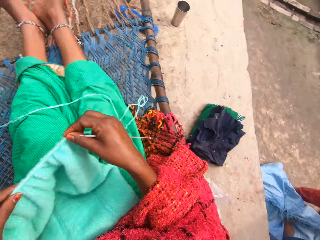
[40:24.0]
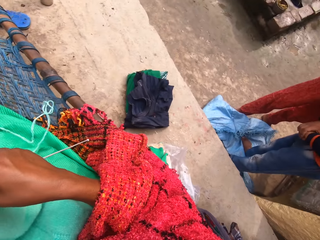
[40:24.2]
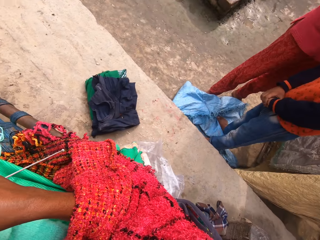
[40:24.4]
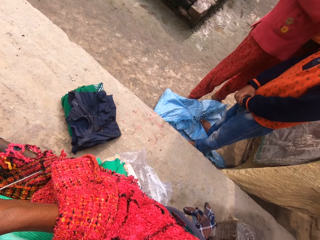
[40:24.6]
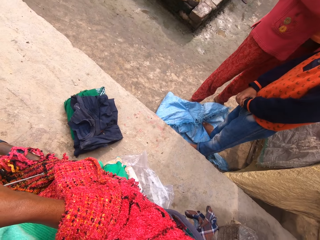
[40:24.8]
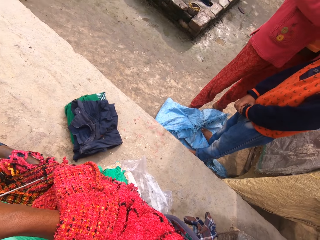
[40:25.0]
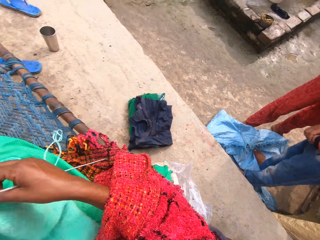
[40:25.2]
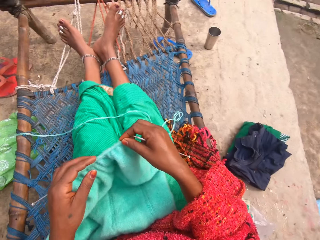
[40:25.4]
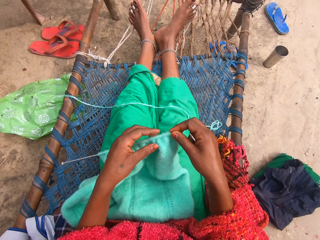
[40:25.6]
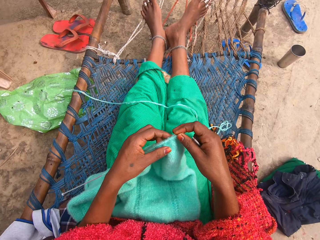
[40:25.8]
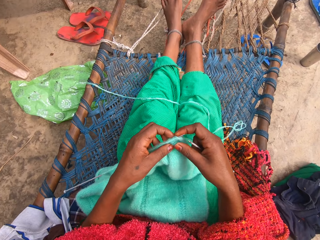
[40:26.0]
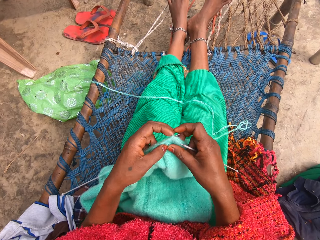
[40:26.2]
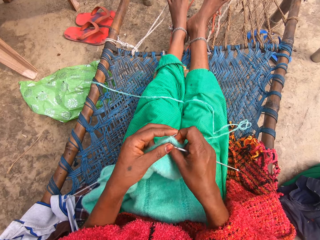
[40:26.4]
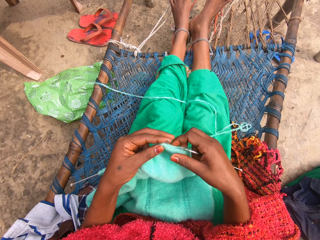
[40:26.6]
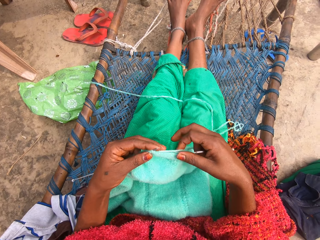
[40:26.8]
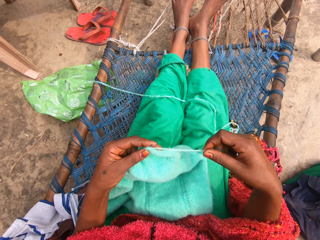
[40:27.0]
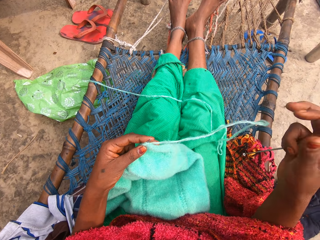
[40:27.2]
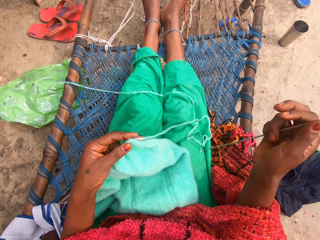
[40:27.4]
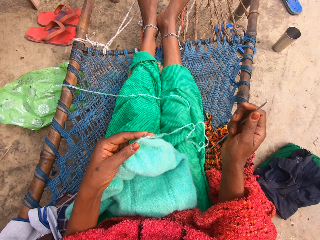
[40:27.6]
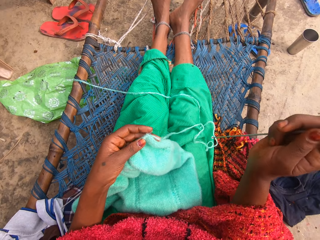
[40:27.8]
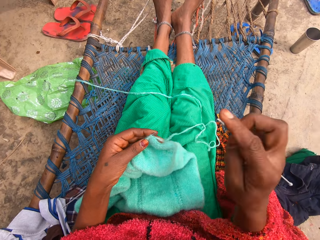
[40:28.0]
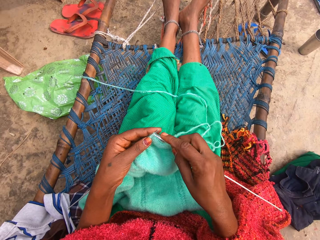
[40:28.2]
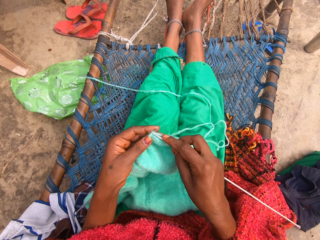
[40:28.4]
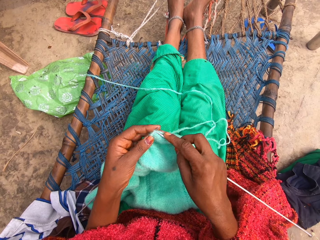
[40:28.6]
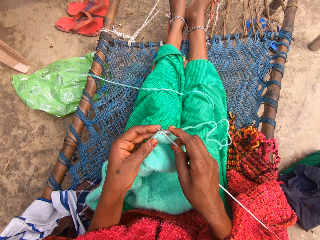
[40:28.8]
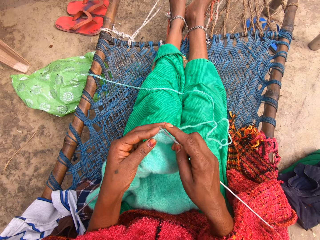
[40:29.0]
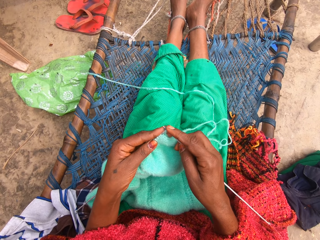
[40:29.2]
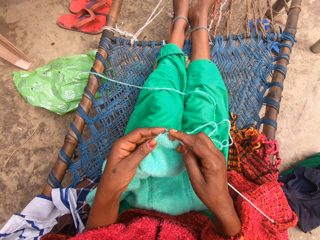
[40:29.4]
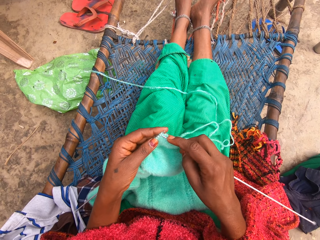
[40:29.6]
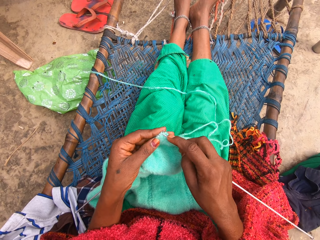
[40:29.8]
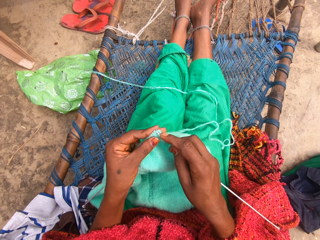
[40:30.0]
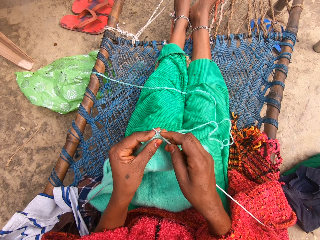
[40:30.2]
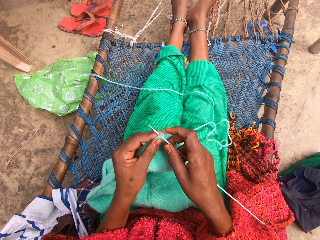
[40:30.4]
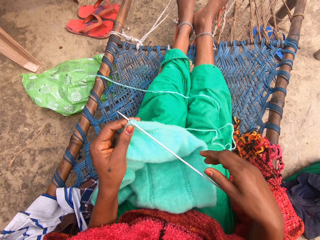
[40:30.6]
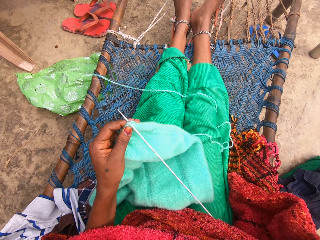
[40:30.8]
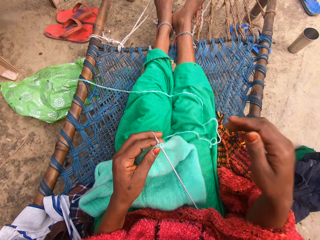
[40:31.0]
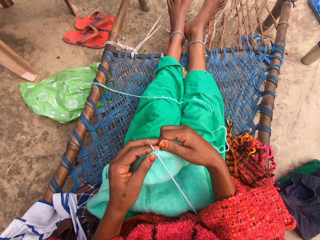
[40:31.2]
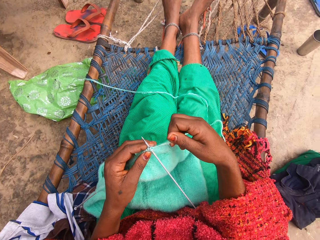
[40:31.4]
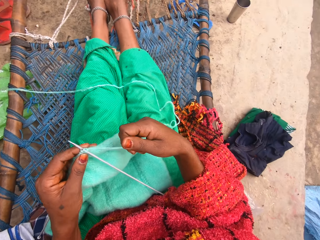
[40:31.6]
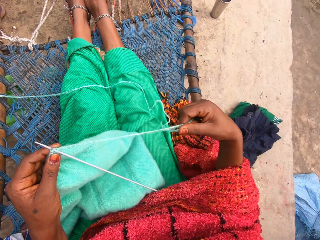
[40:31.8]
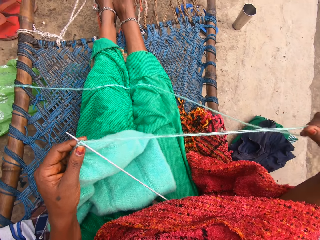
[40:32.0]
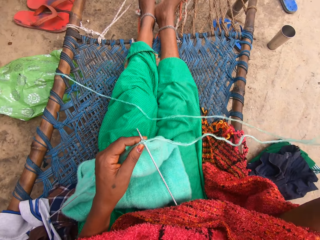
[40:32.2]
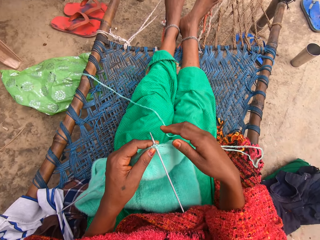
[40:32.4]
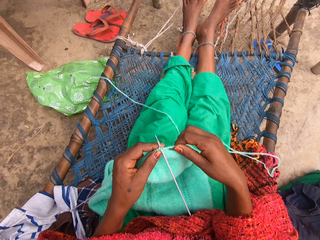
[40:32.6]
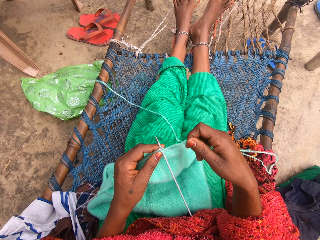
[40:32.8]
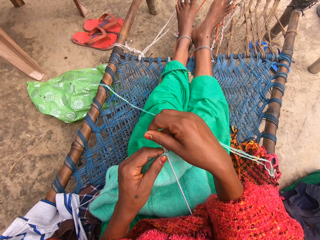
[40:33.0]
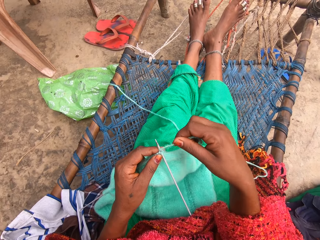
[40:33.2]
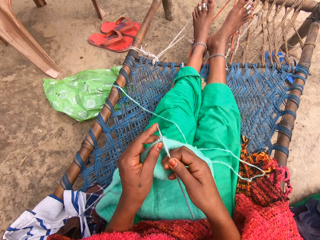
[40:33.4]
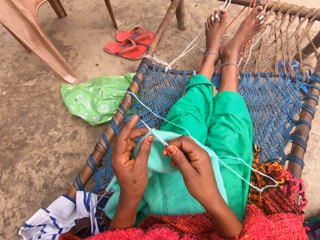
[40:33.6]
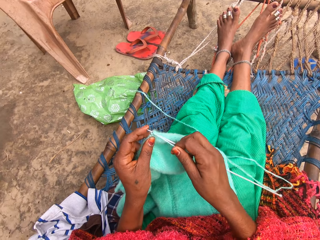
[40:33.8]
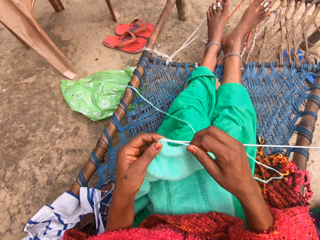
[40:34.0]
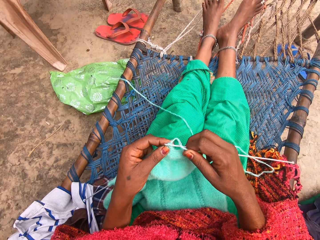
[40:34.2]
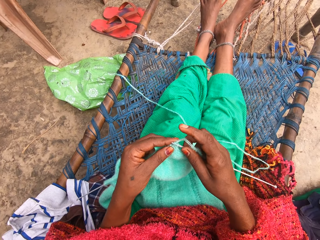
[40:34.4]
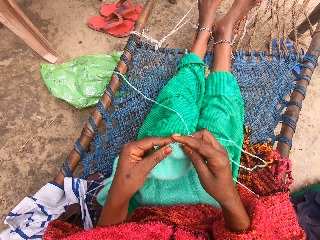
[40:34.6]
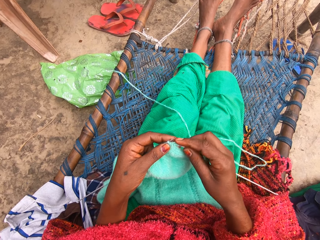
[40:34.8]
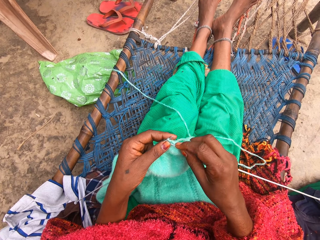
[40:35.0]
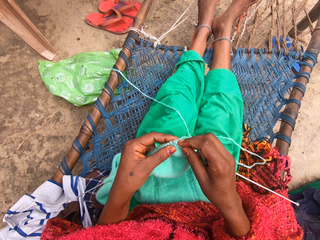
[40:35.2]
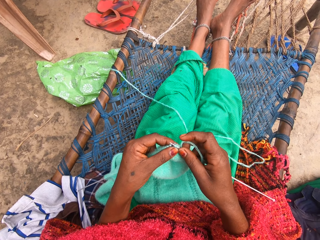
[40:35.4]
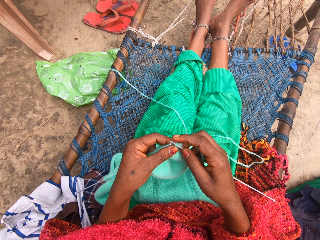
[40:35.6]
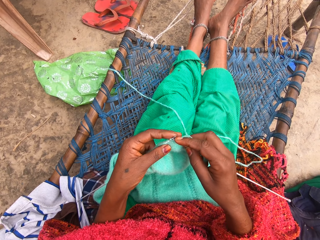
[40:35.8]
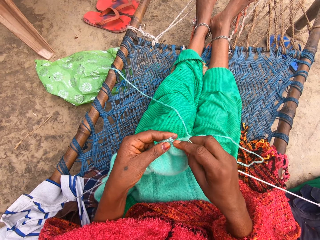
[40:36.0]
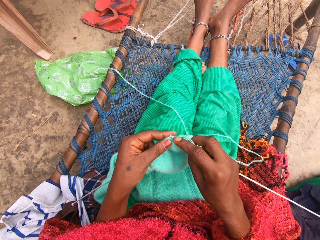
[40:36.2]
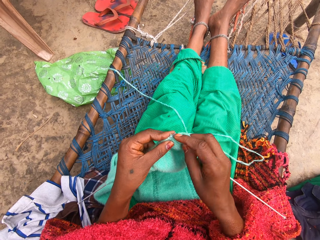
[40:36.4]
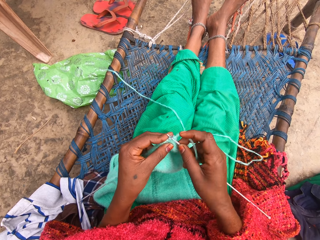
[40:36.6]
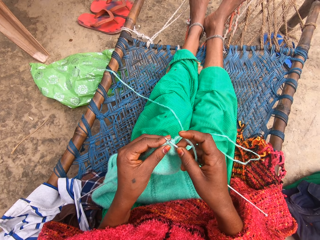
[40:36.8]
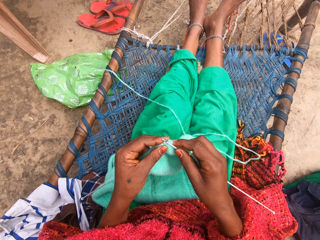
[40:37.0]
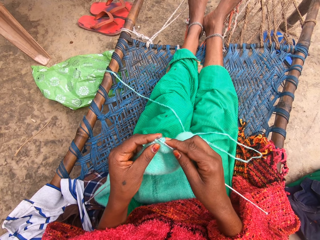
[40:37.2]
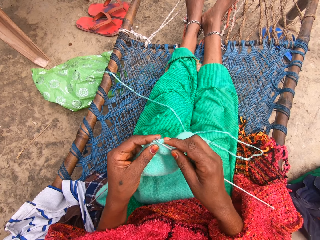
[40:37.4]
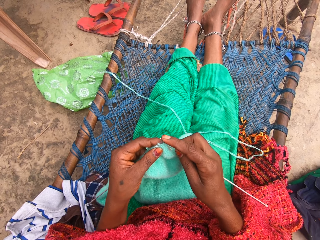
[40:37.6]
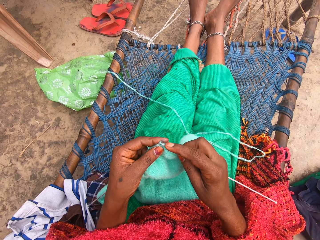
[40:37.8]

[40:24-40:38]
A person stands on the right side. A boy stands on the right side. The camera wearer aligns the yarn. They knit the fabric of yarn with a crochet hook. They align the yarn. They knit the fabric of yarn with the crochet hook.

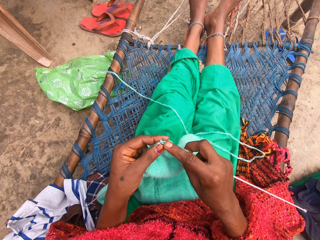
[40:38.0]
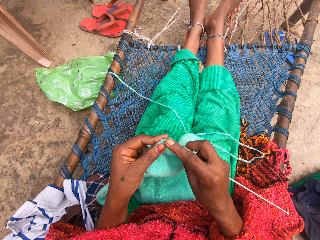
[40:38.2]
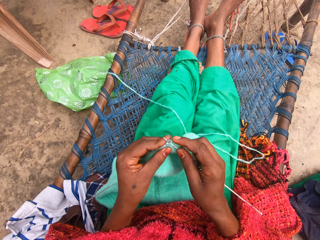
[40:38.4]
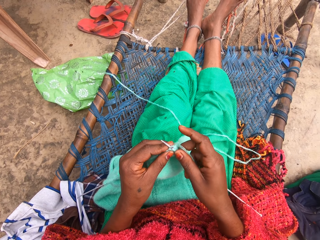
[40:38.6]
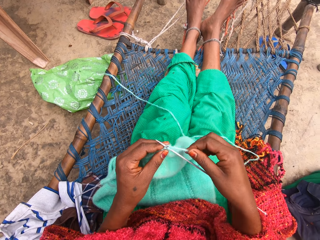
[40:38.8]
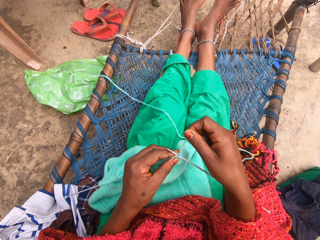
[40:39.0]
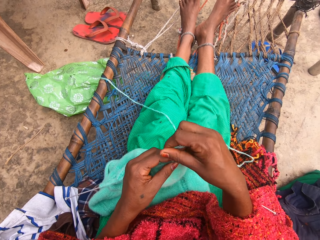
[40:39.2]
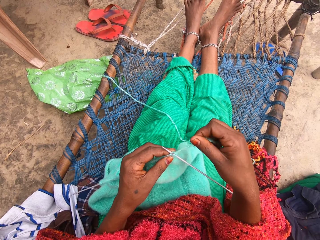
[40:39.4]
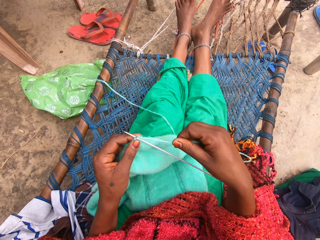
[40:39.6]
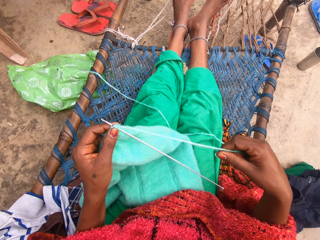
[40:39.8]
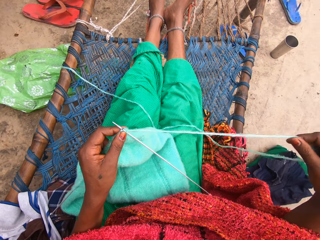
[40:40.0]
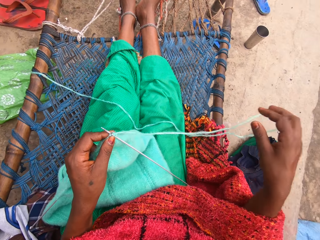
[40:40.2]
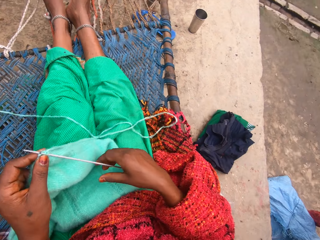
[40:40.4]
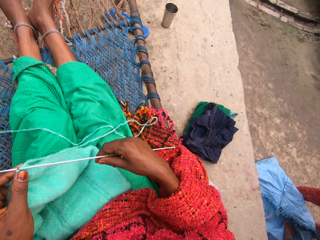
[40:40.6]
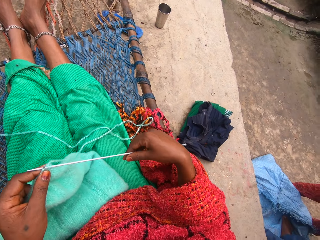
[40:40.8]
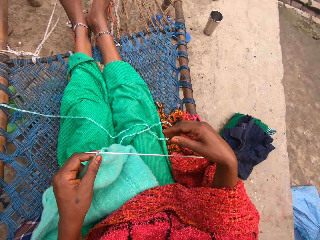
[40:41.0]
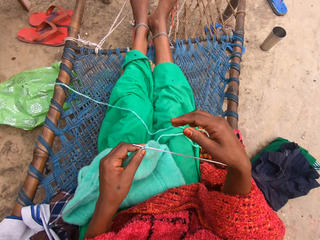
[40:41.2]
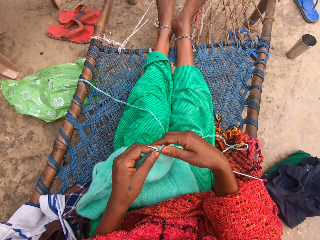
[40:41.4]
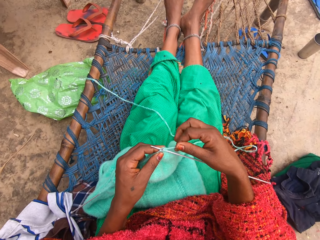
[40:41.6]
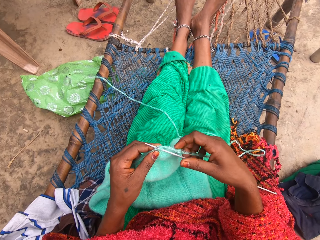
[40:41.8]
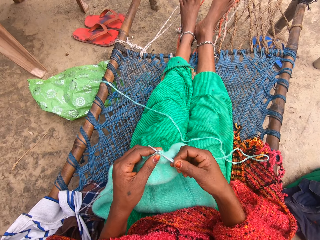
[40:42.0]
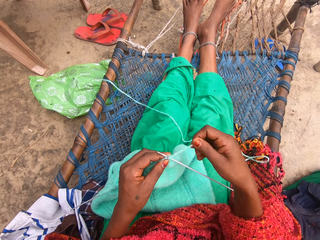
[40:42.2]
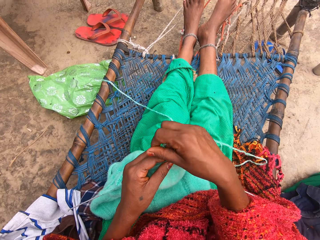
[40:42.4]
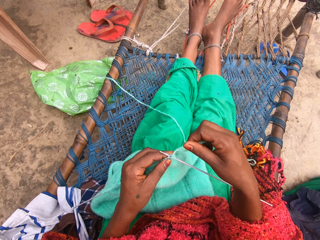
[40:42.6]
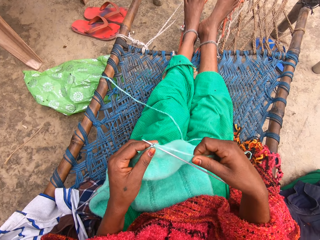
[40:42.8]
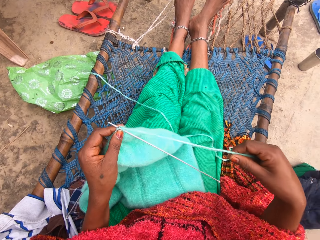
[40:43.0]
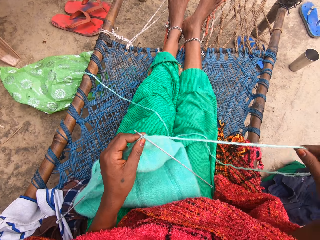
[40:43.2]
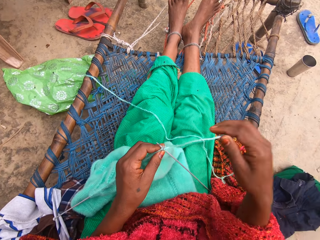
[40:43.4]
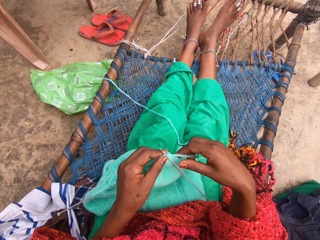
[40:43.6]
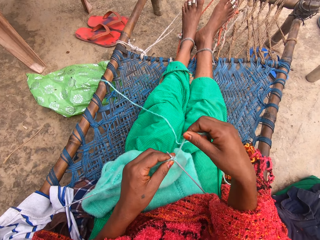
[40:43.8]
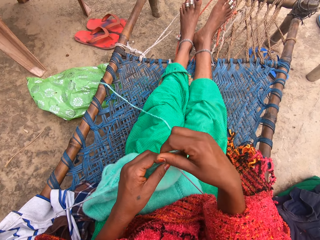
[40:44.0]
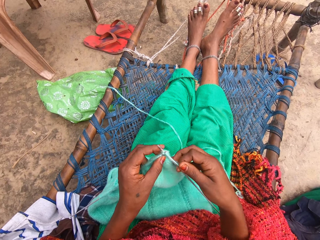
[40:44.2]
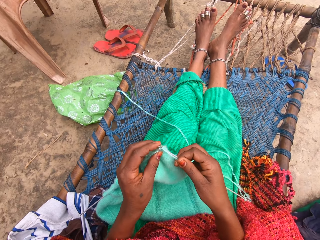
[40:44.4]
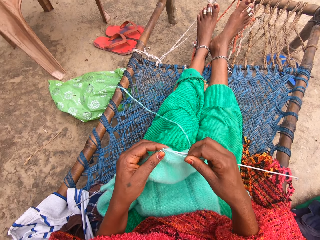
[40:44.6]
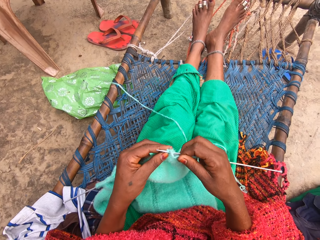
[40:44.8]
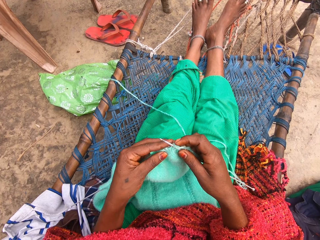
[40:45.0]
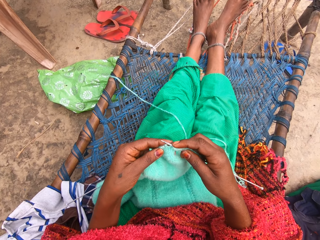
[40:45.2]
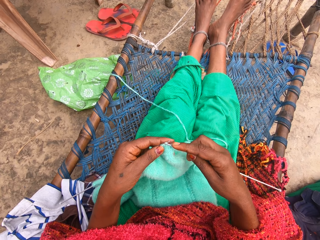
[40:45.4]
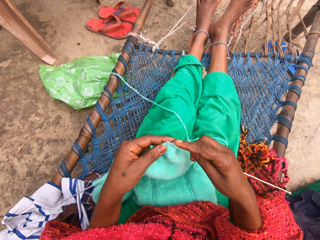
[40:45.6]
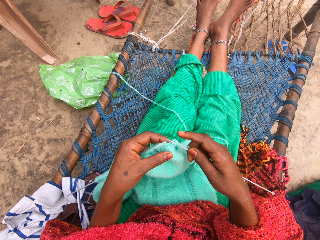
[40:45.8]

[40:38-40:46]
The camera wearer aligns the yarn. They knit the fabric of yarn with a crochet hook.
